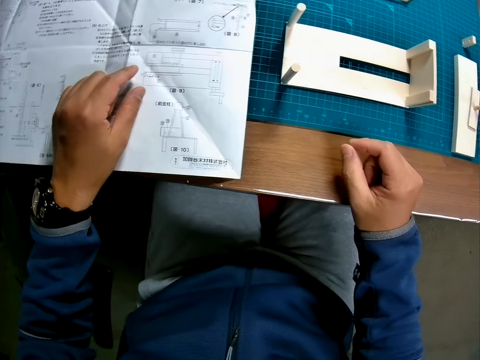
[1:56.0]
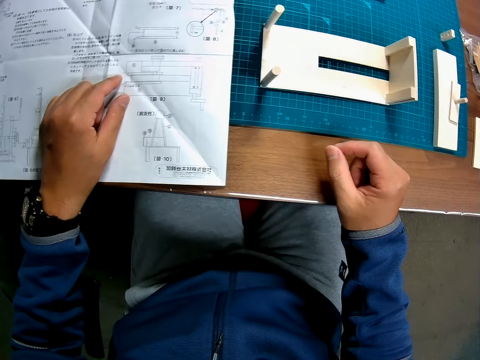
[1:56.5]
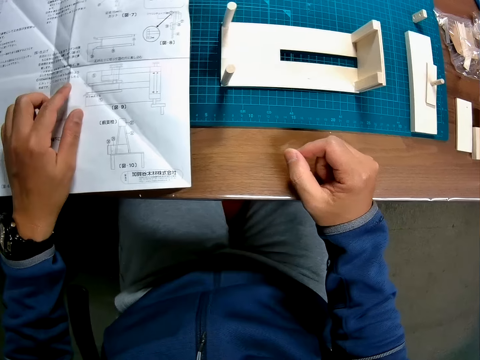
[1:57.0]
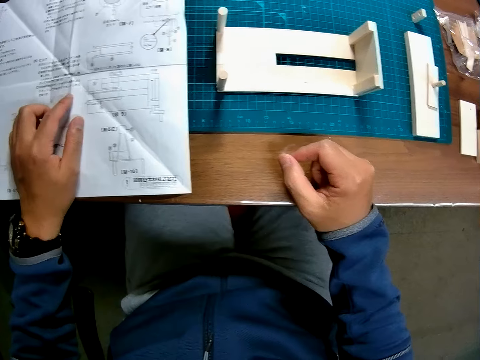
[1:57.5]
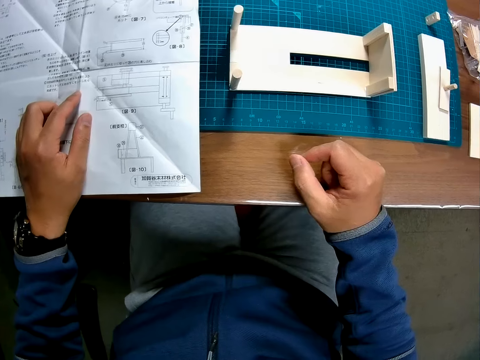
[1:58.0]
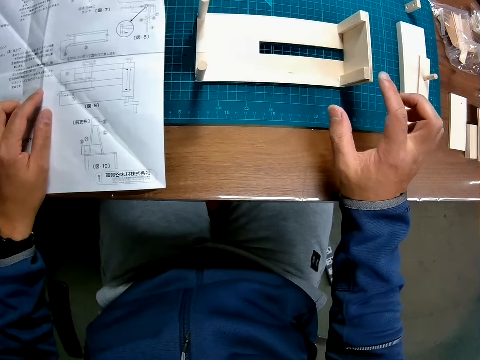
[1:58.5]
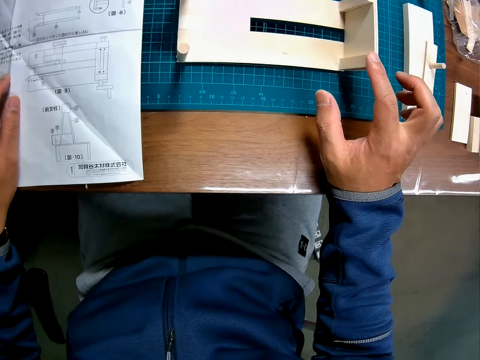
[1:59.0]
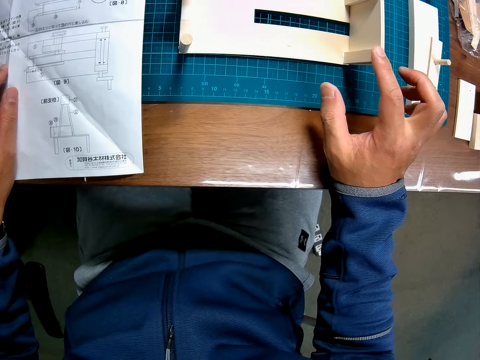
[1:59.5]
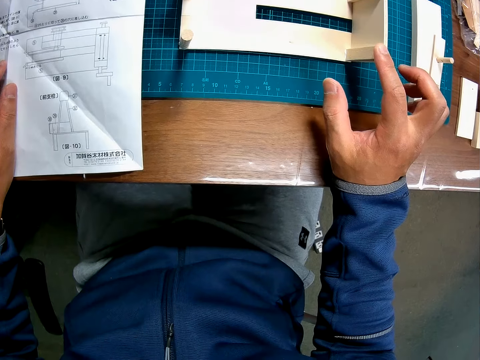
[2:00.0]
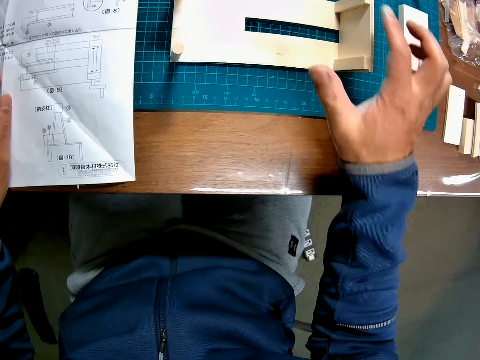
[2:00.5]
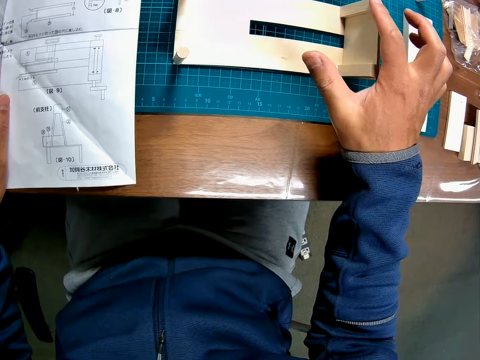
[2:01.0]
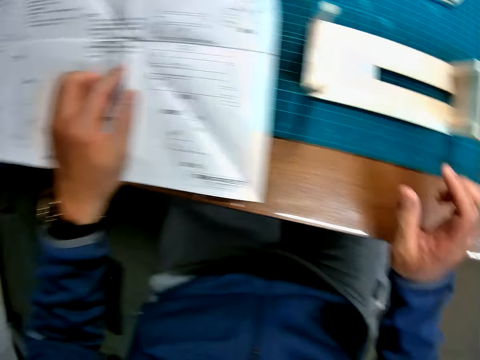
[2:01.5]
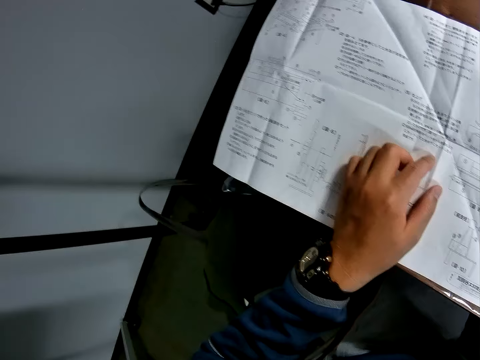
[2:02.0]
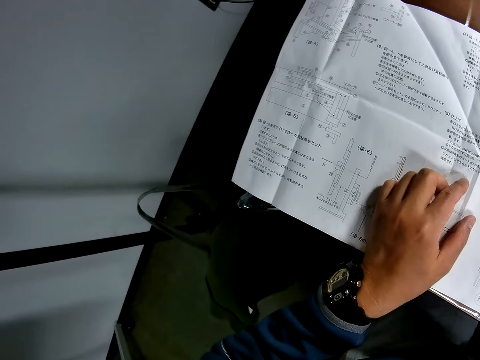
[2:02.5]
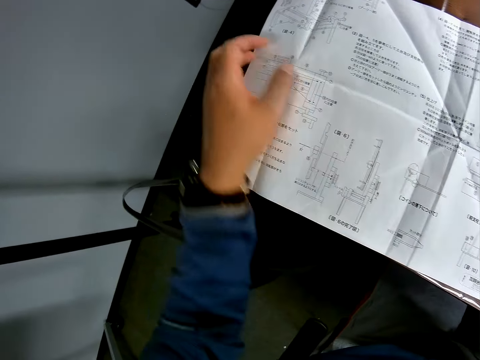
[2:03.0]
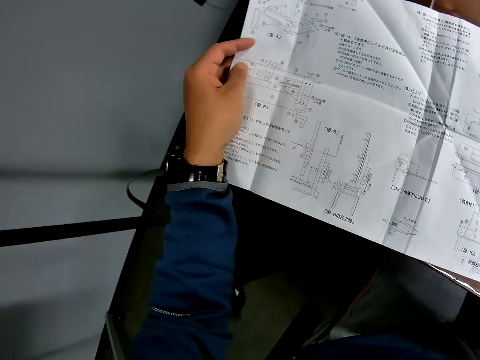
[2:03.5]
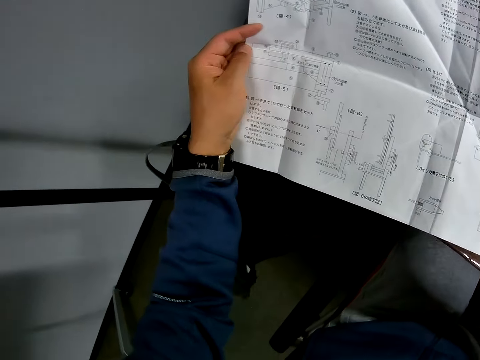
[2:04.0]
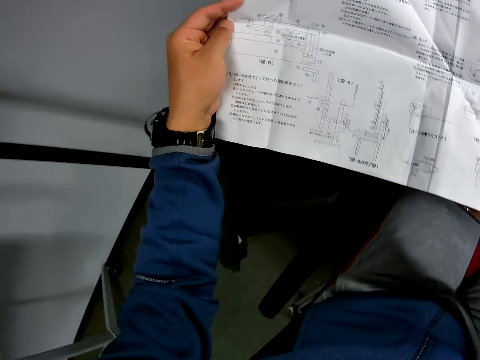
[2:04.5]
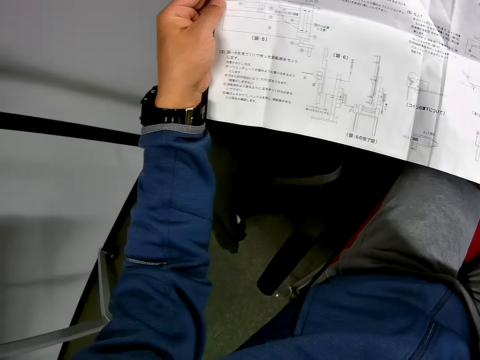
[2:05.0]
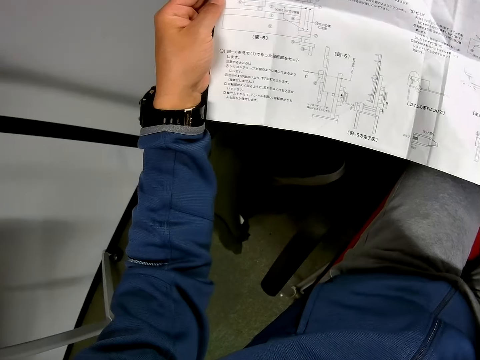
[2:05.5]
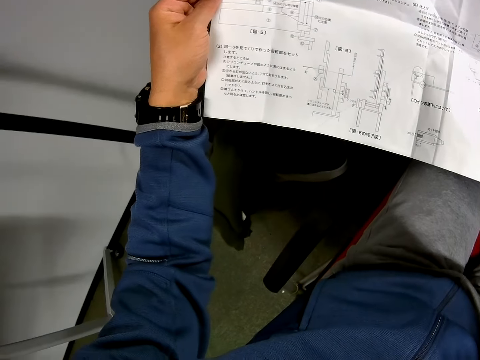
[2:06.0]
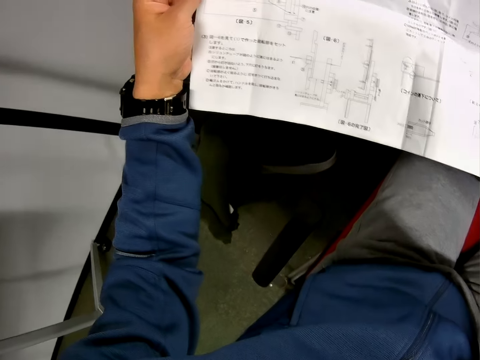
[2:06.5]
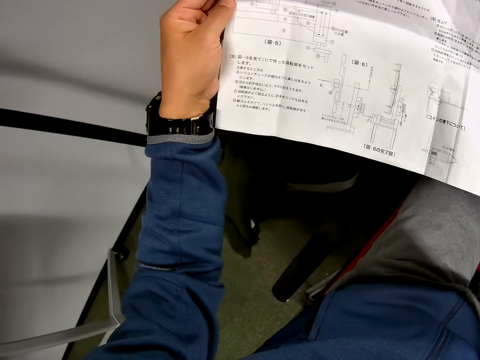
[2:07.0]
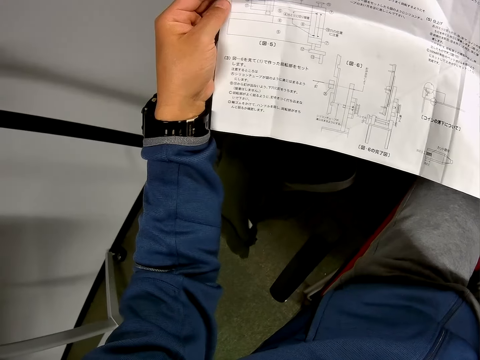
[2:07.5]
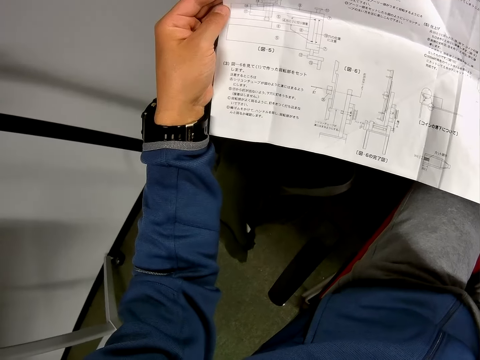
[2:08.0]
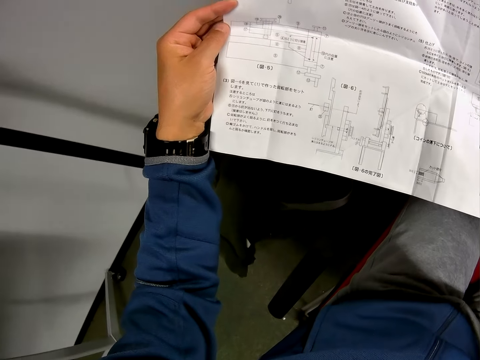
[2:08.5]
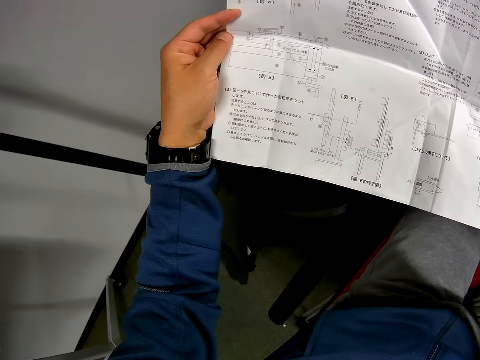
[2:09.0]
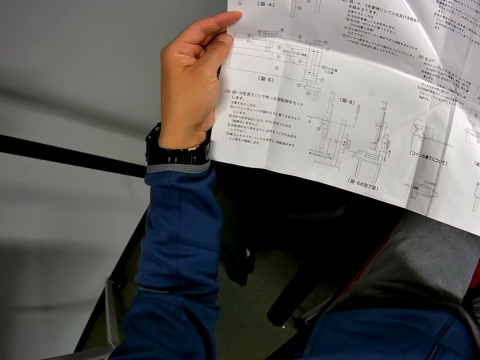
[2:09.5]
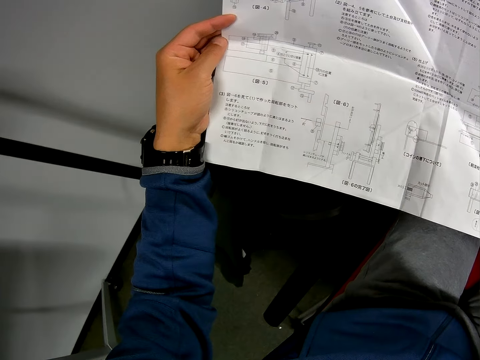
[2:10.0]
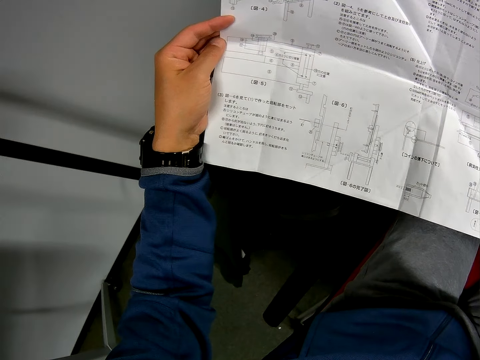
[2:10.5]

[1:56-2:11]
The camera wearer looks around a table. He examines the wooden mechanical model with his right hand. He holds a paperboard model on a cutting mat with a hand. He holds the manual paper with his left hand. He looks at the manual paper on the table.

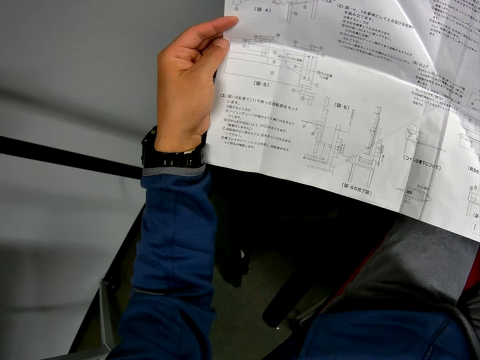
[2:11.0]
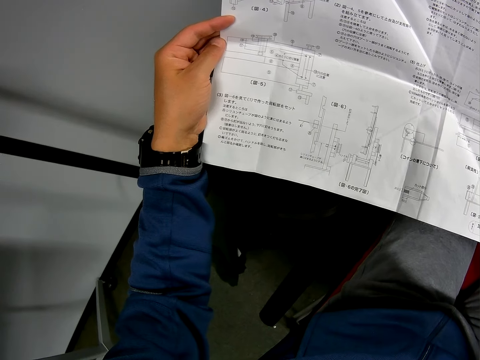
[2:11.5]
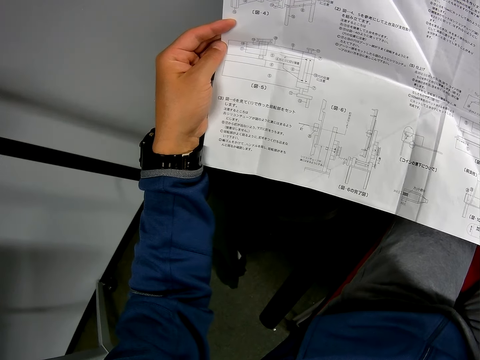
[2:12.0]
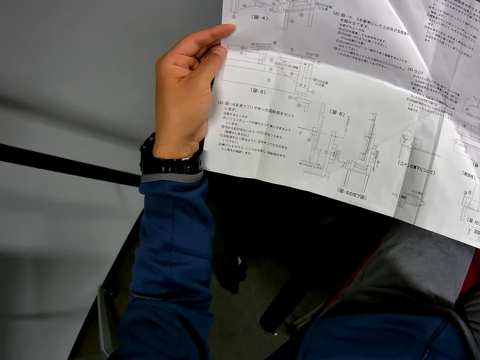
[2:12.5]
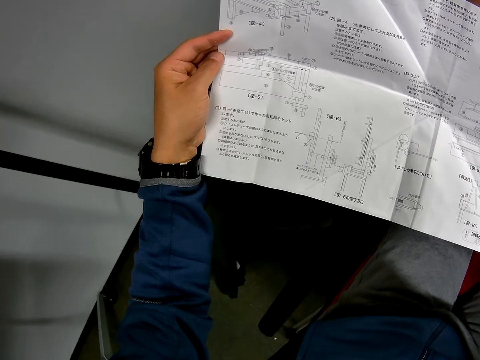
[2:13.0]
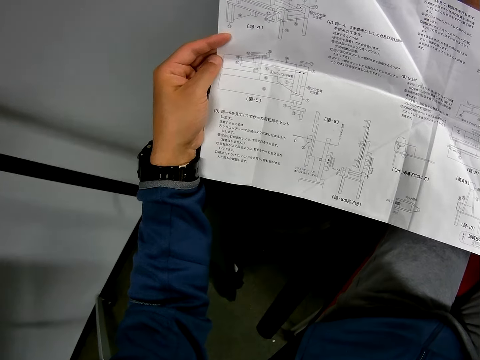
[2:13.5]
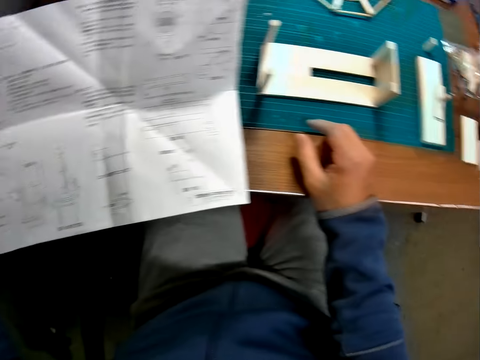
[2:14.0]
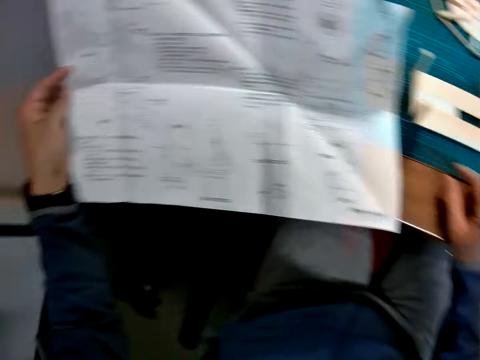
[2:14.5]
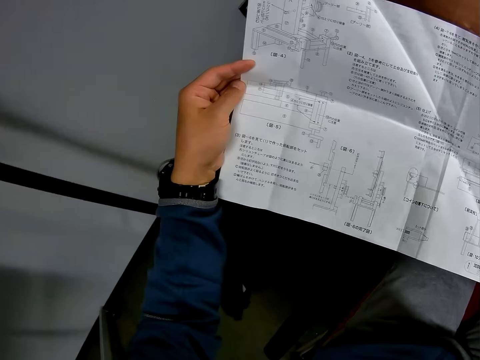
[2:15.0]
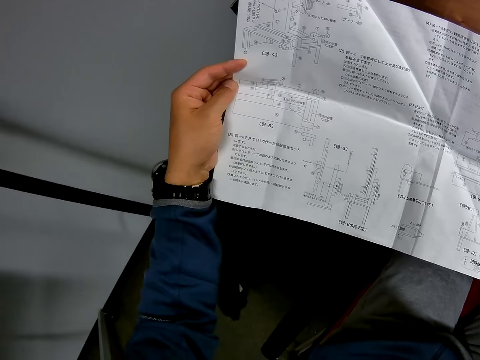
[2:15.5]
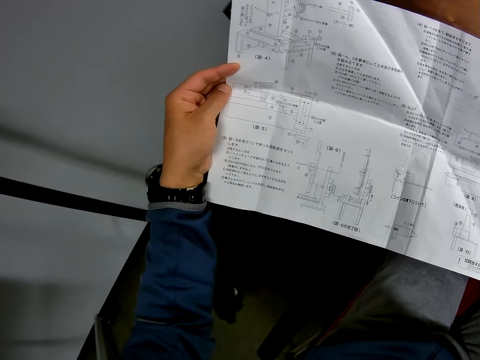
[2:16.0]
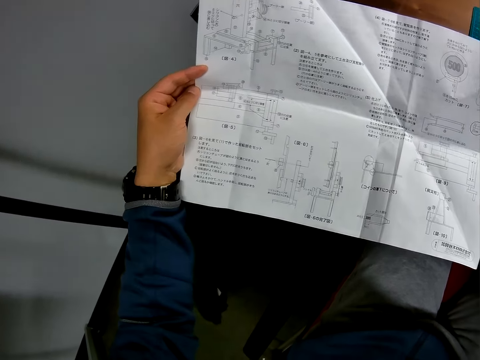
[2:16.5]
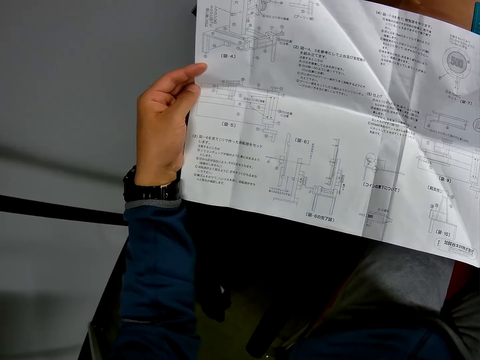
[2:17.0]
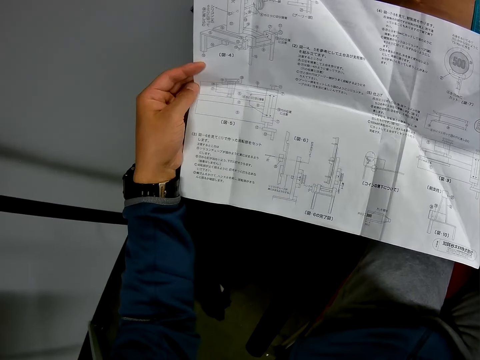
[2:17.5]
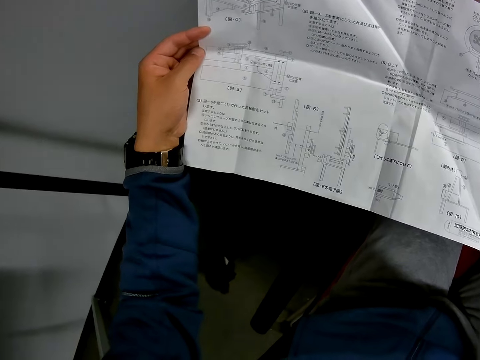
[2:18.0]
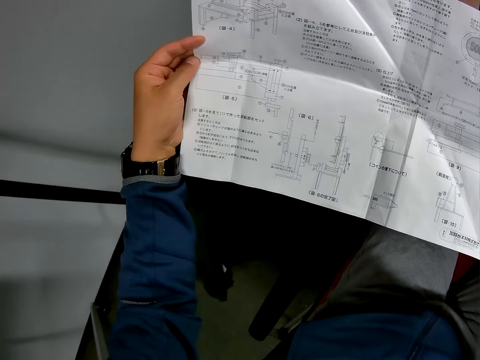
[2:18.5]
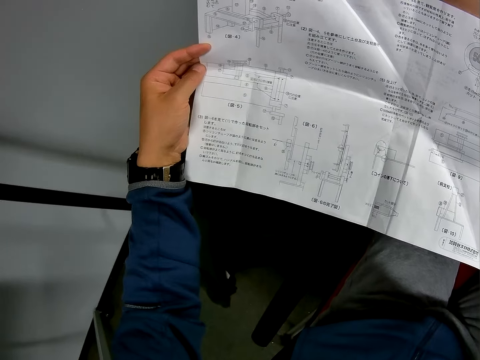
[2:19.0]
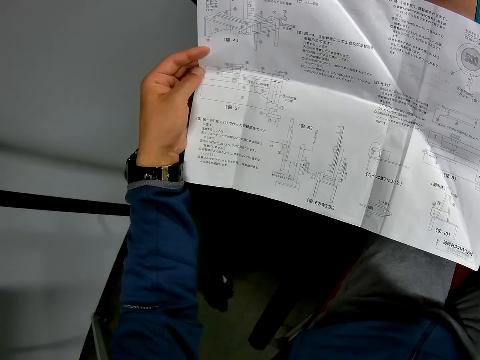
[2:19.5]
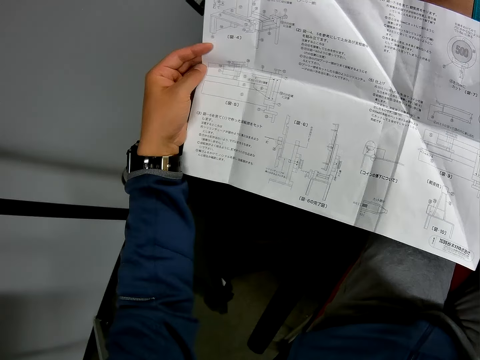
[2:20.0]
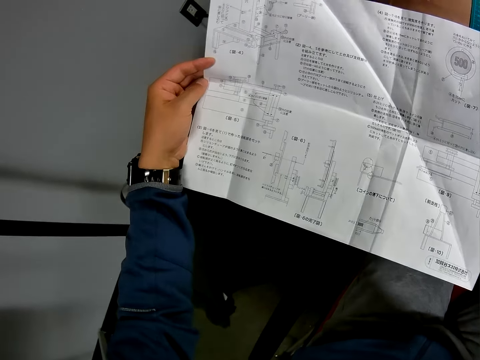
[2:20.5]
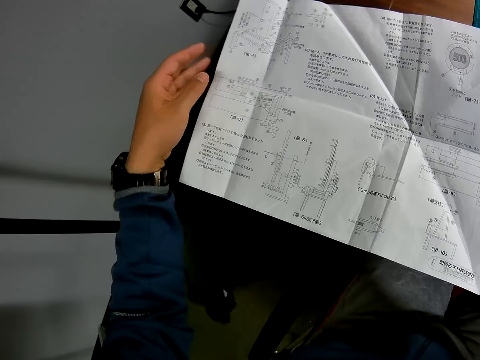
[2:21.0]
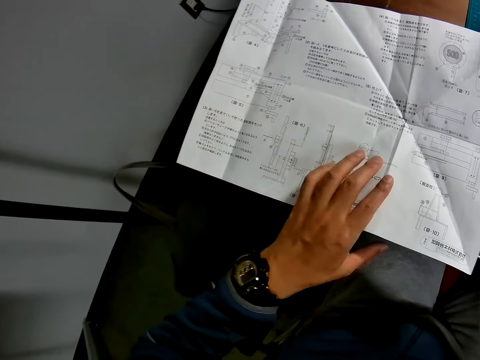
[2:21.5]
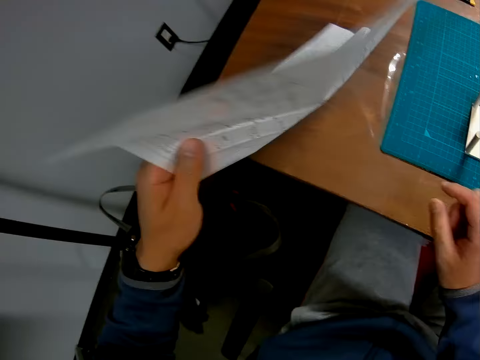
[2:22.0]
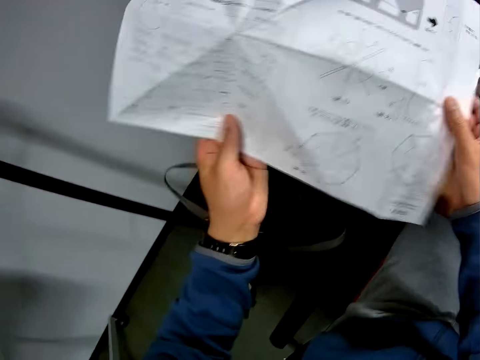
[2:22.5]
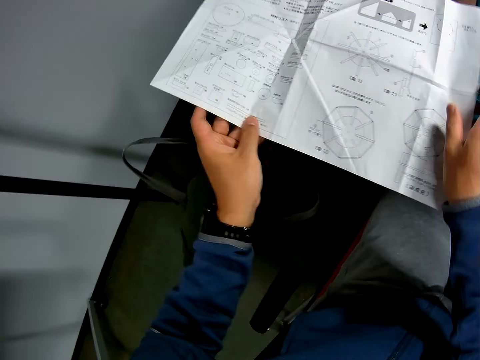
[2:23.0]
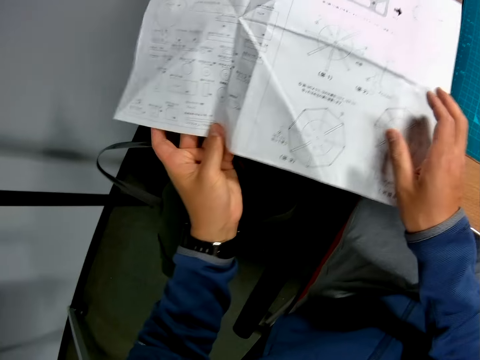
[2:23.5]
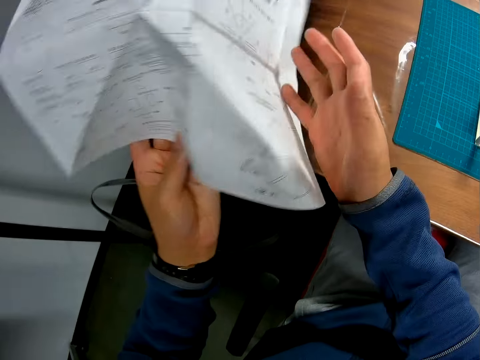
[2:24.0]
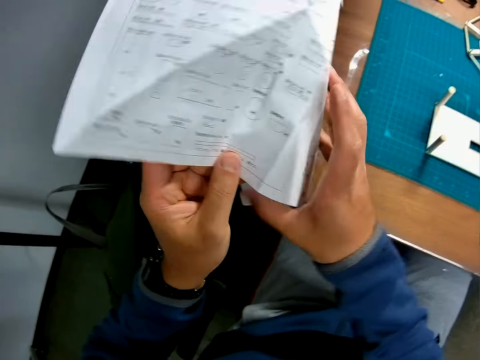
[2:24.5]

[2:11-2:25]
The camera wearer looks around a table. He looks at a piece of manual paper on the table. He turns over the manual paper with his left hand.
